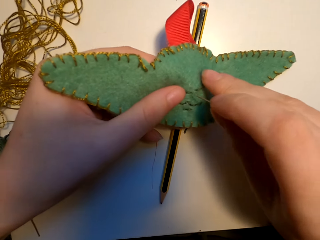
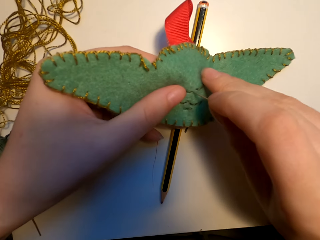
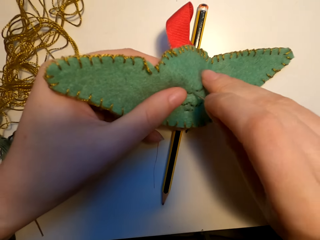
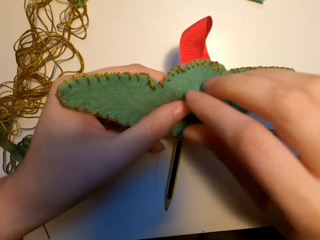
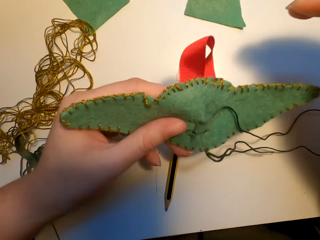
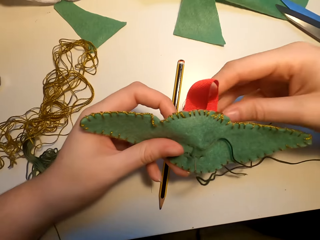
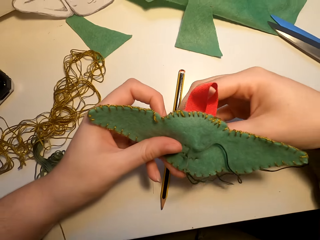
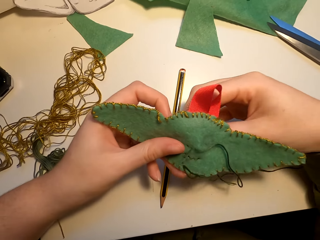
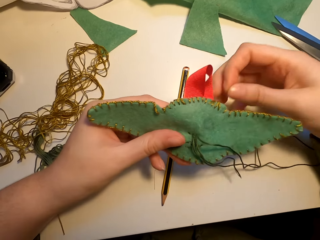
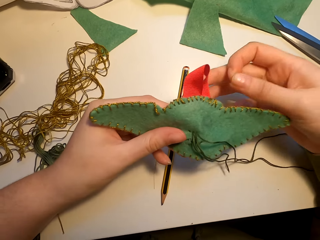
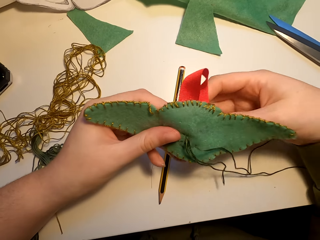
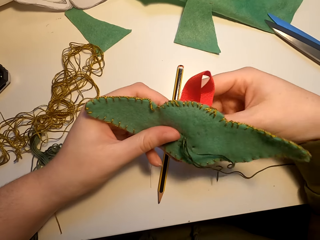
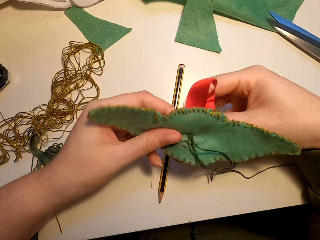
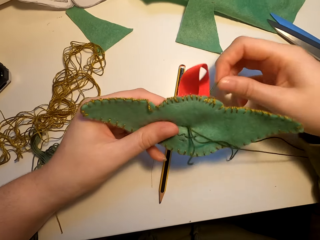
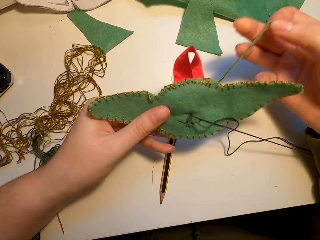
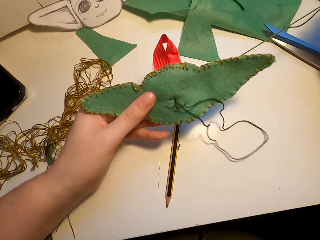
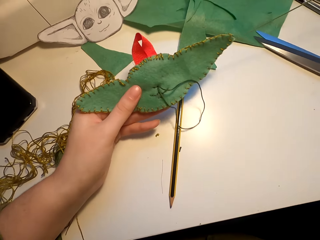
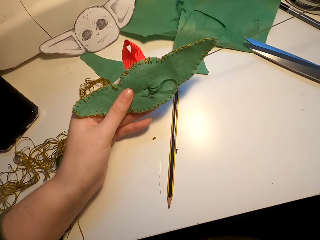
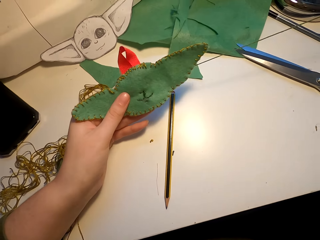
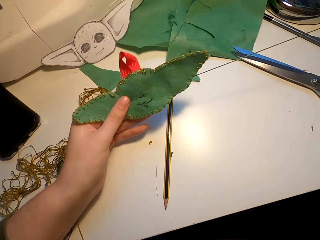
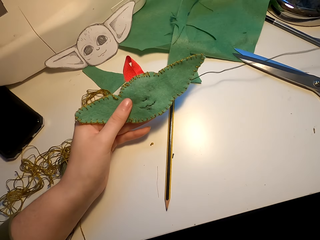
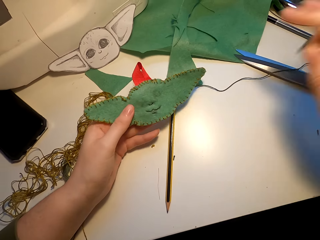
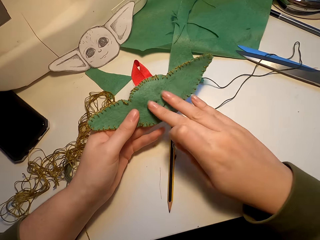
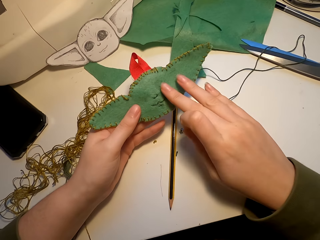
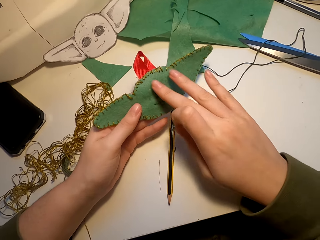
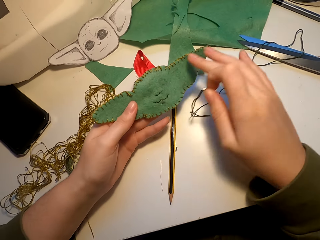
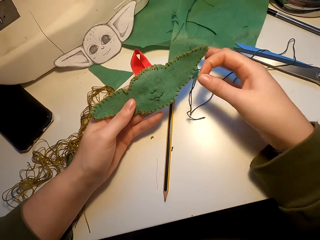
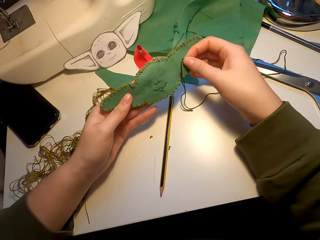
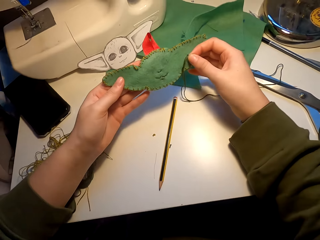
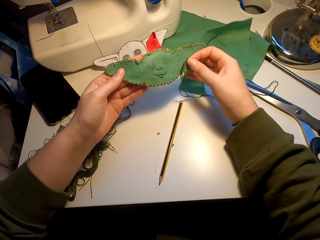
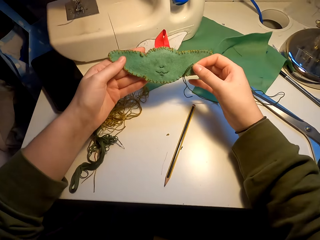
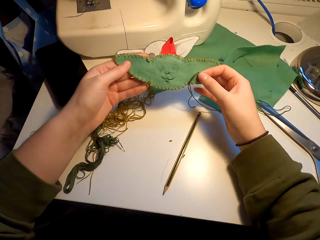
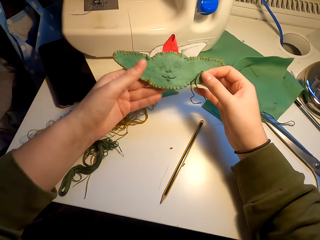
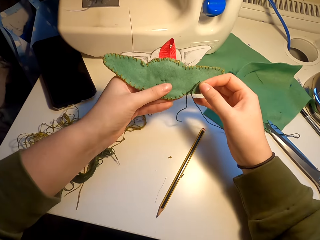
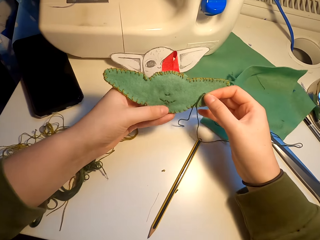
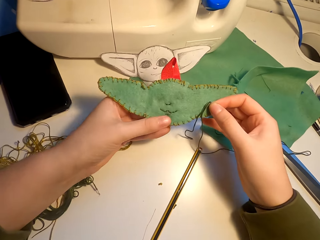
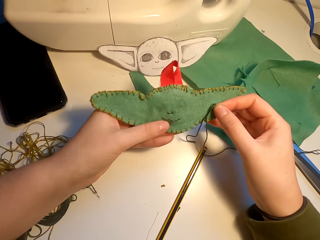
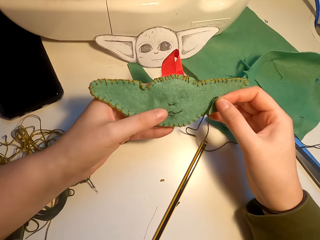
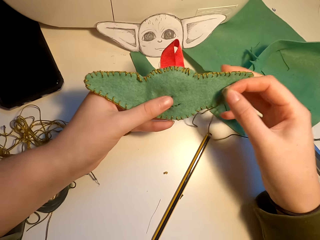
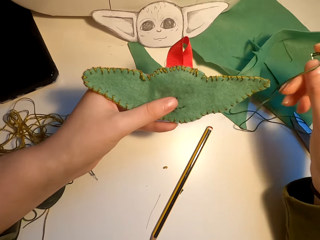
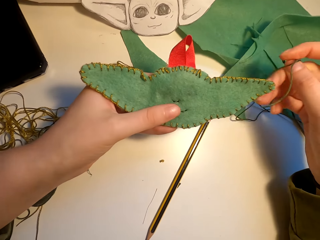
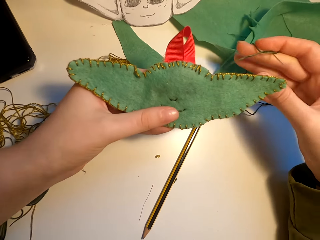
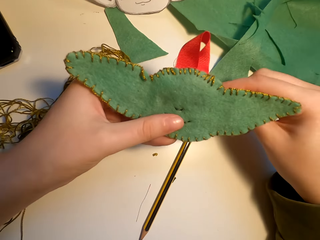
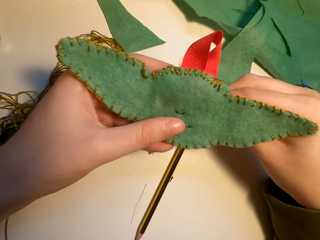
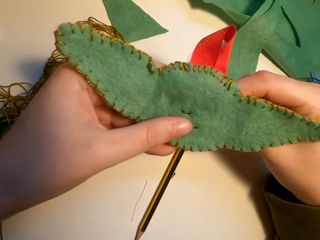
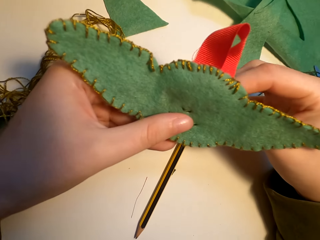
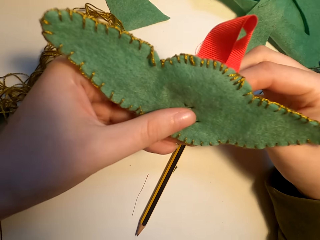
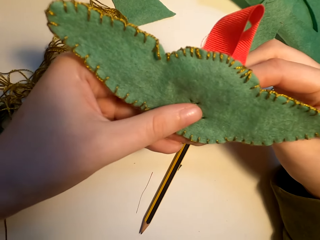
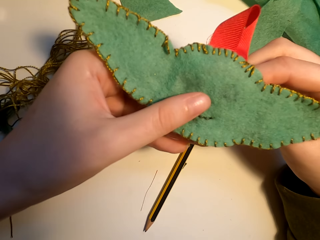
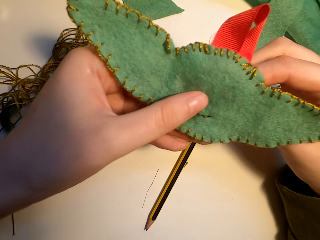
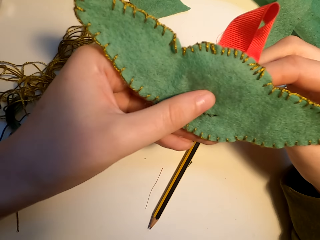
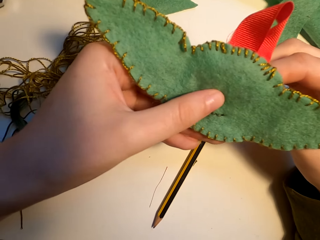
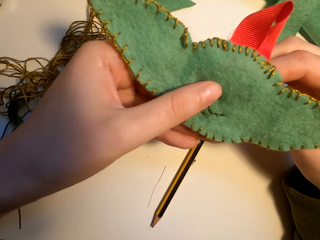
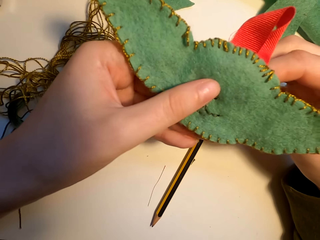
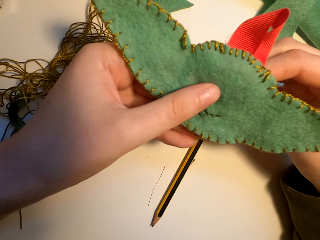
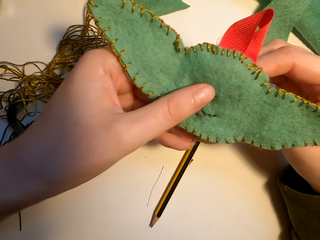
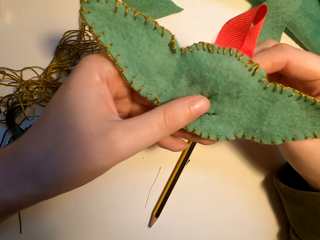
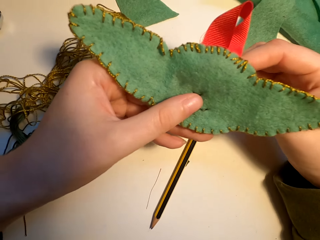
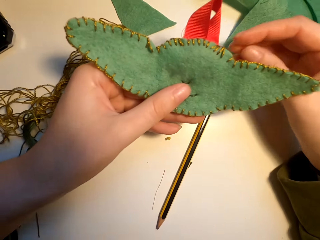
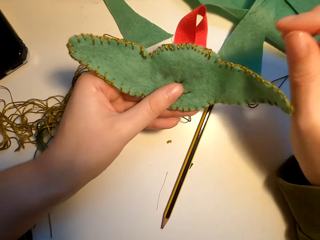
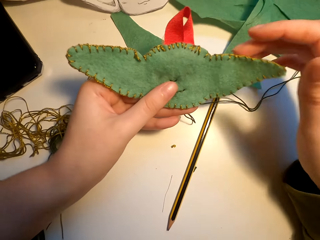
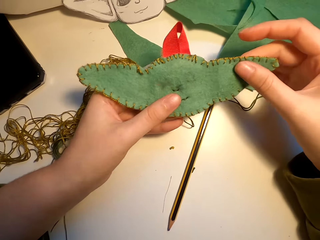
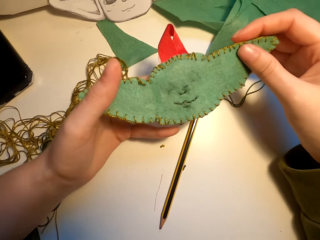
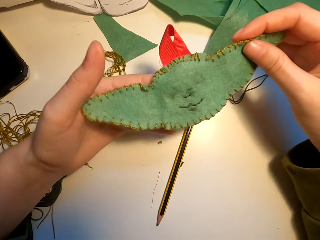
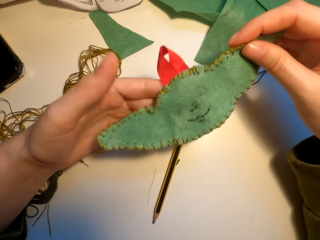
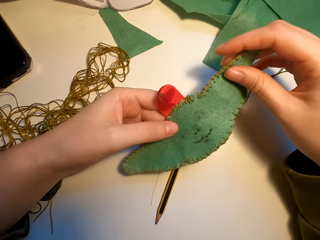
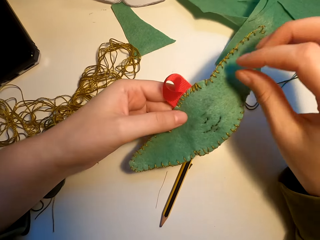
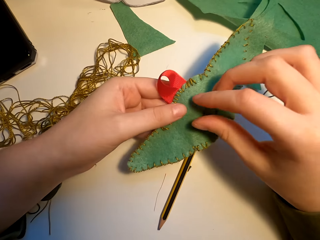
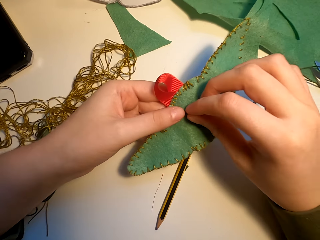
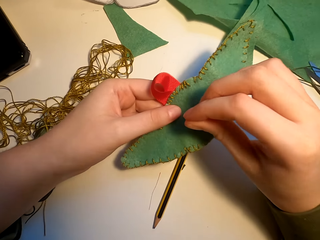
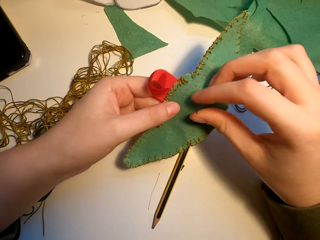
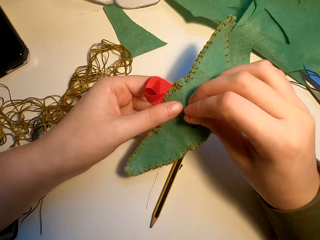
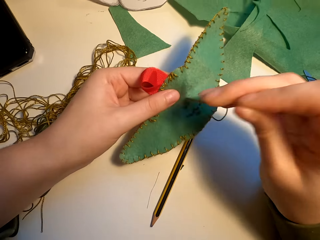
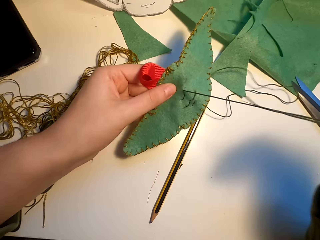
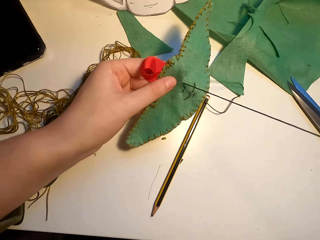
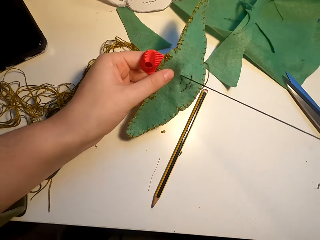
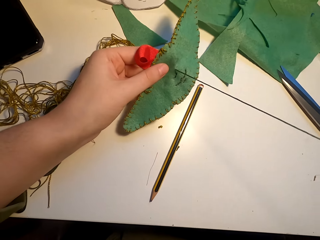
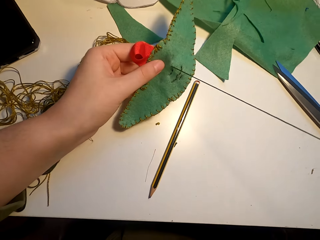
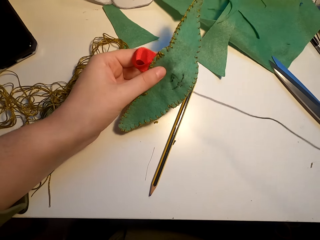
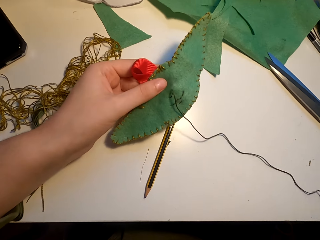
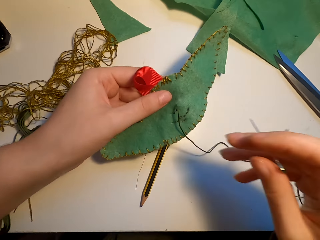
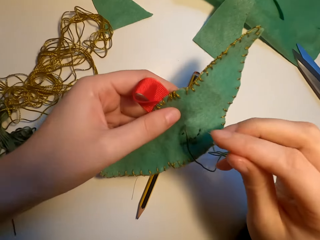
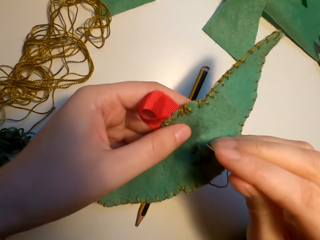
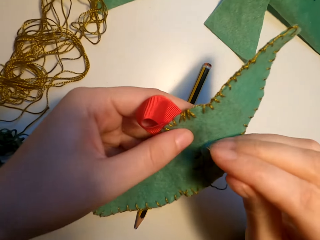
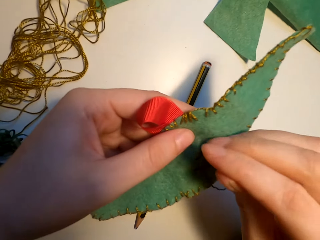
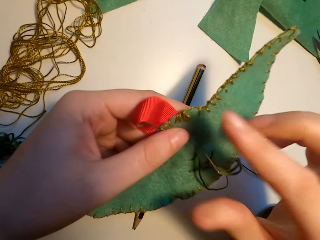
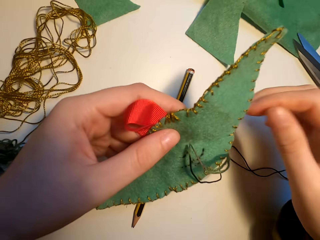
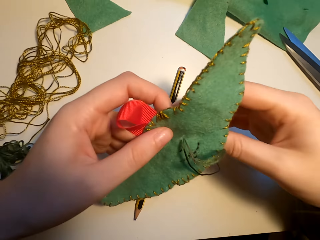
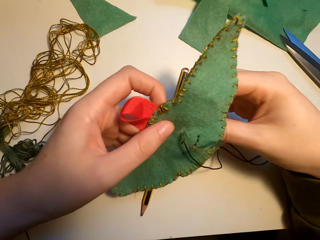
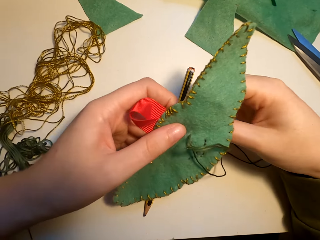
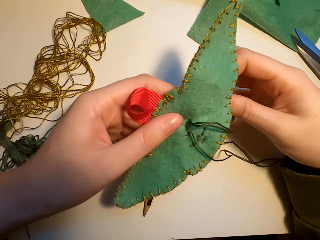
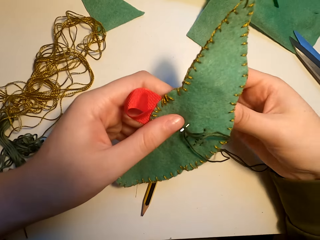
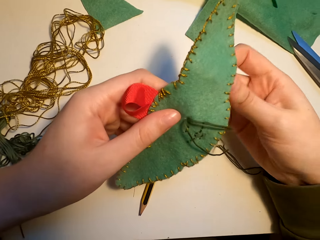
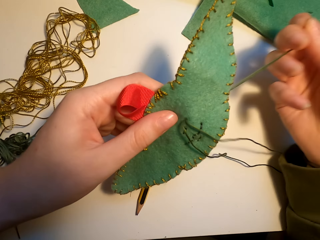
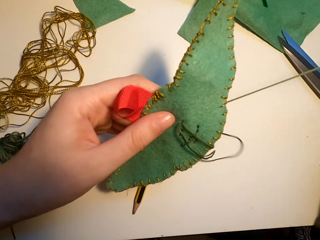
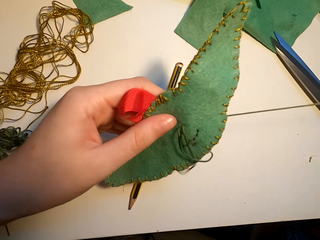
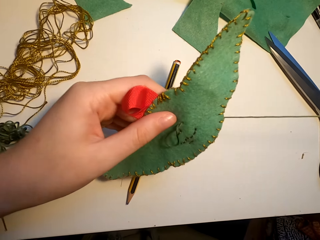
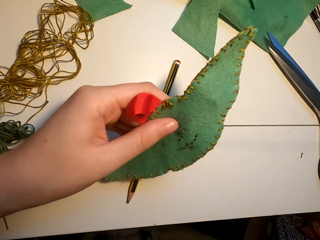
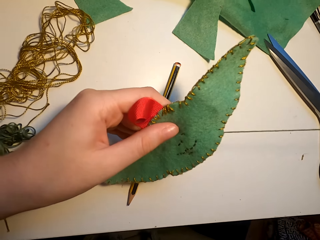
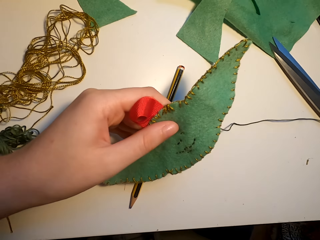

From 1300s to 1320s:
The camera wearer touches the fabric. They hold the fabric with both hands. They align the fabric. They sew the fabric. They move the fabric. They sew the fabric.

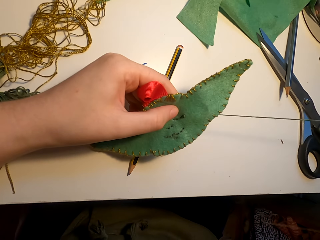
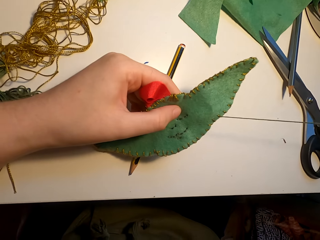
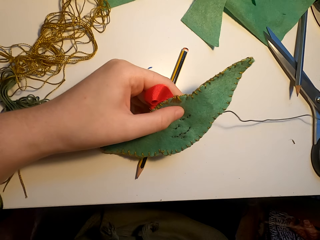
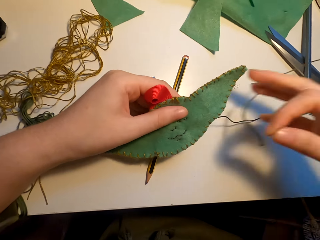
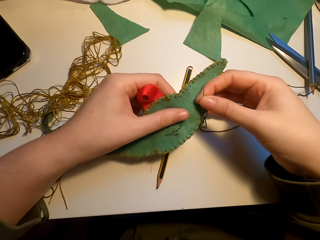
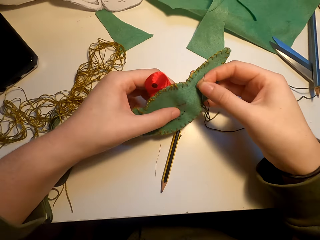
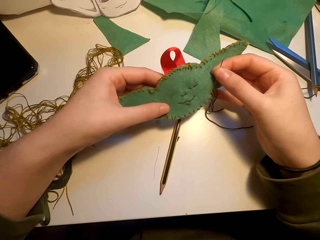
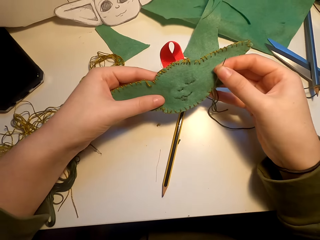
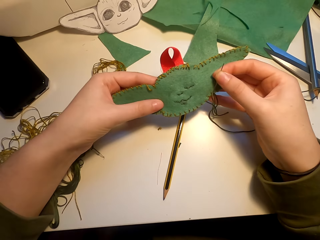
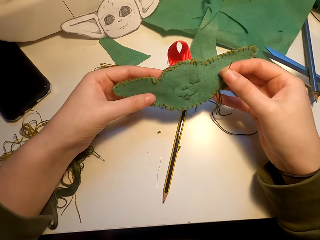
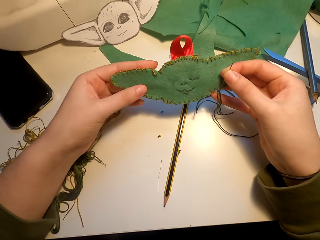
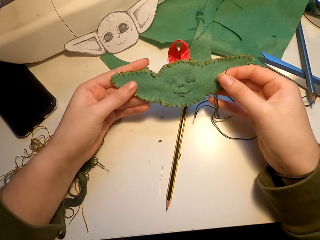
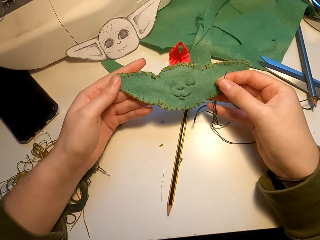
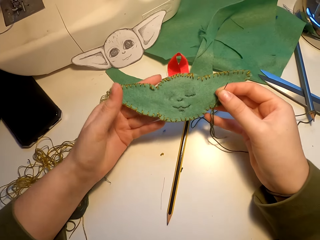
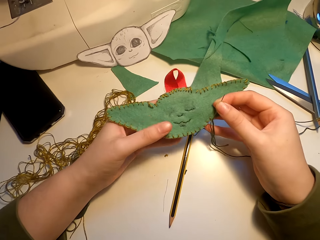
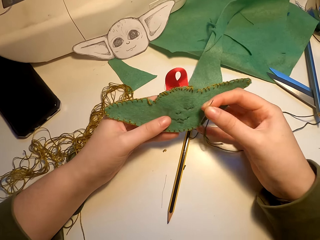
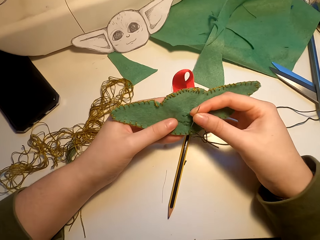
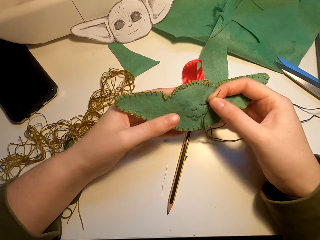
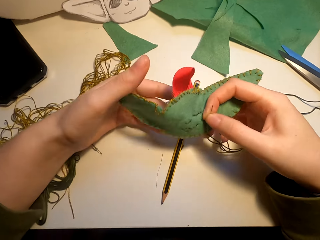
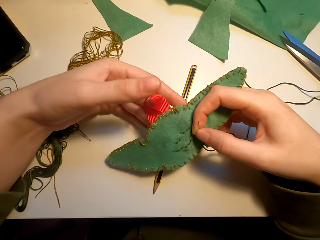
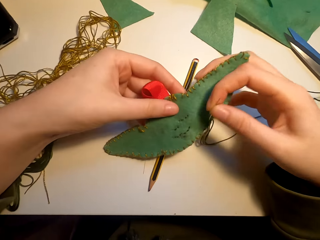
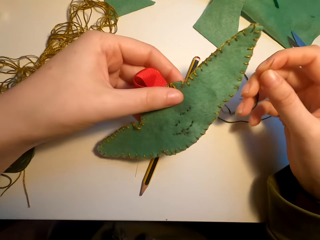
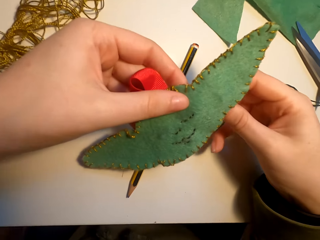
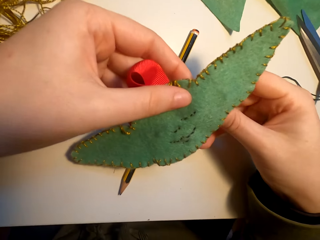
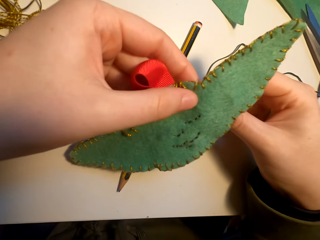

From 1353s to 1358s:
The camera wearer straightens the construction paper.
